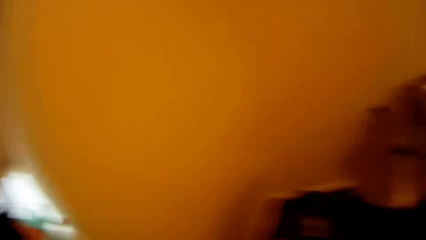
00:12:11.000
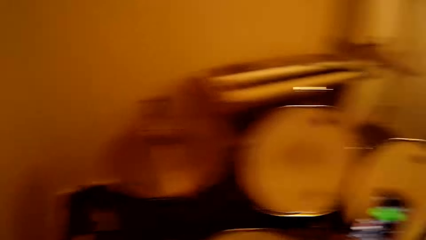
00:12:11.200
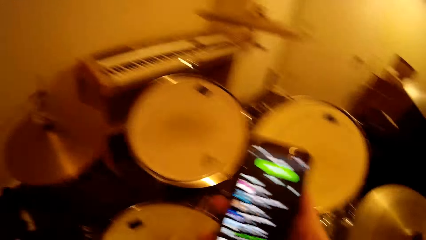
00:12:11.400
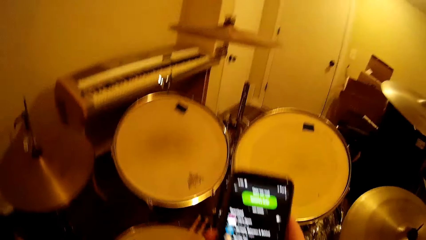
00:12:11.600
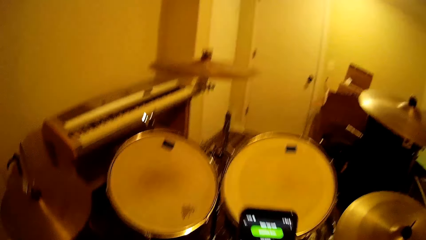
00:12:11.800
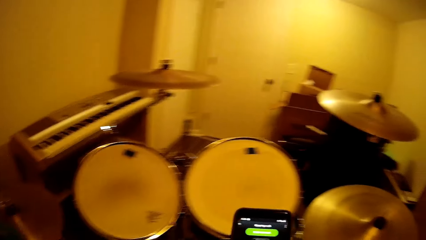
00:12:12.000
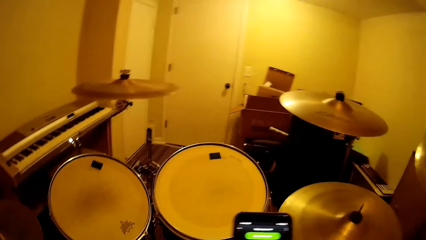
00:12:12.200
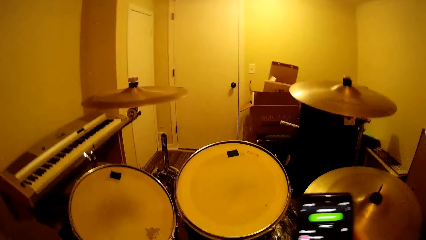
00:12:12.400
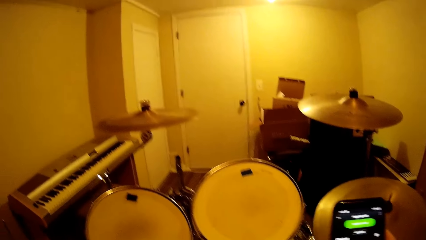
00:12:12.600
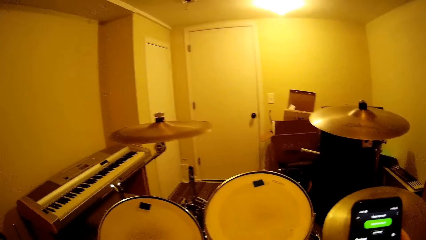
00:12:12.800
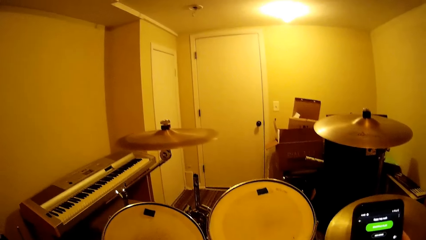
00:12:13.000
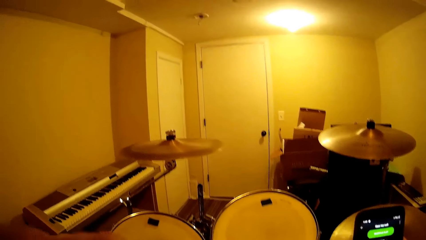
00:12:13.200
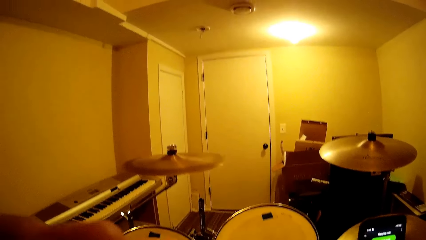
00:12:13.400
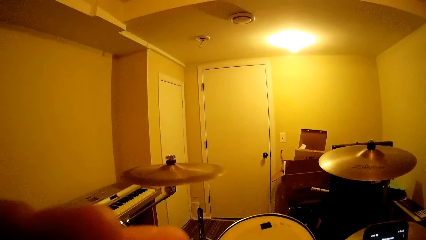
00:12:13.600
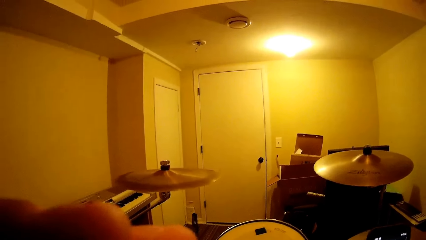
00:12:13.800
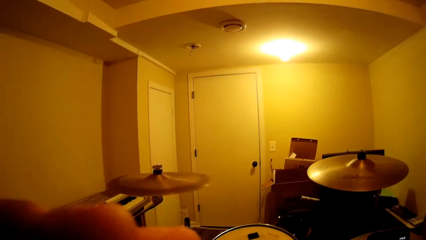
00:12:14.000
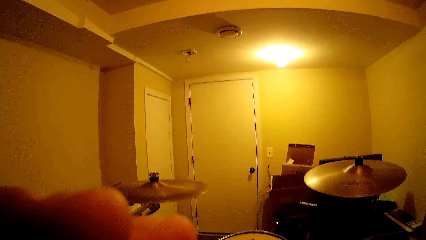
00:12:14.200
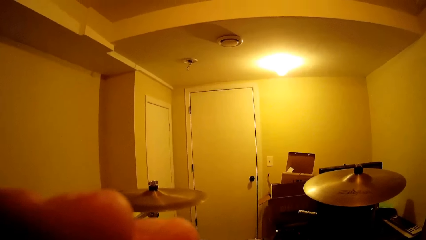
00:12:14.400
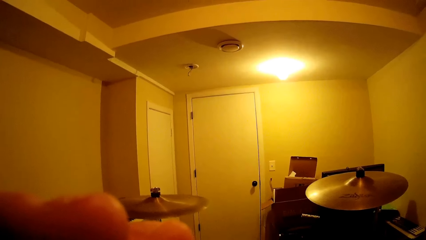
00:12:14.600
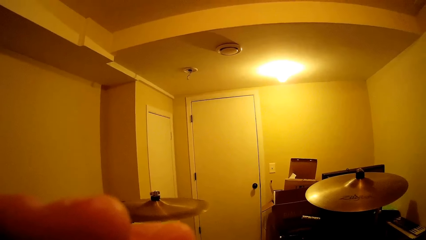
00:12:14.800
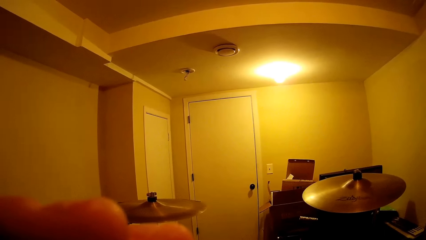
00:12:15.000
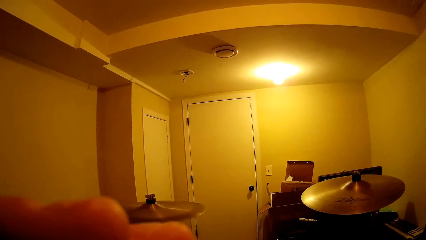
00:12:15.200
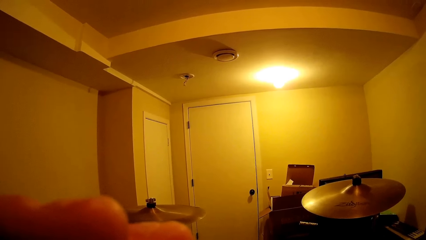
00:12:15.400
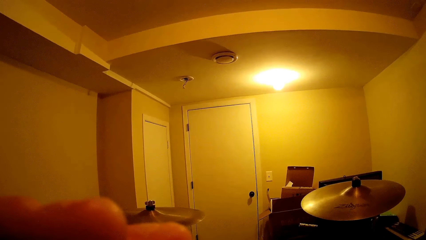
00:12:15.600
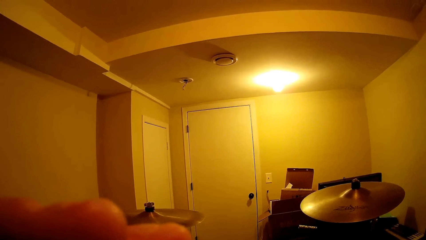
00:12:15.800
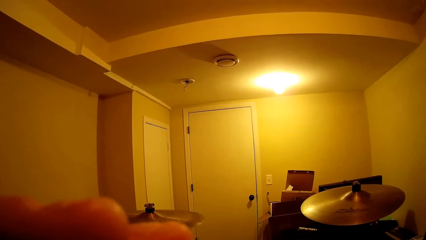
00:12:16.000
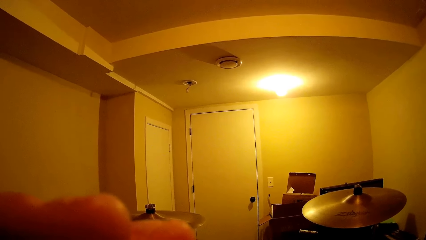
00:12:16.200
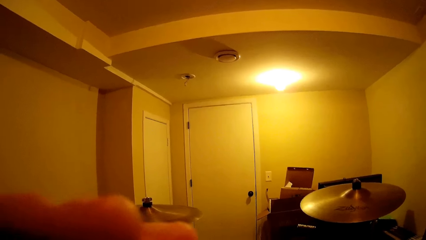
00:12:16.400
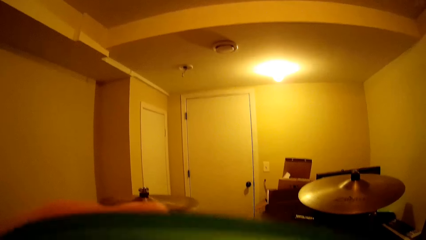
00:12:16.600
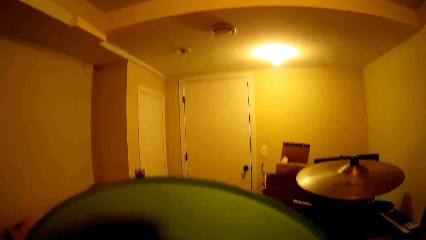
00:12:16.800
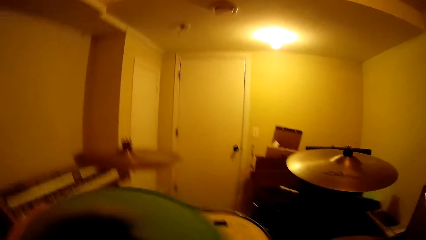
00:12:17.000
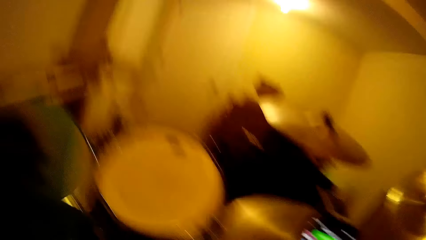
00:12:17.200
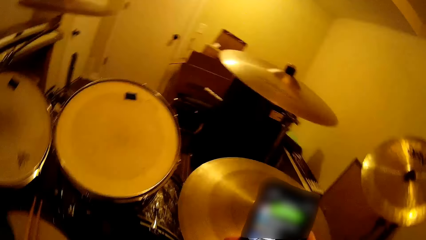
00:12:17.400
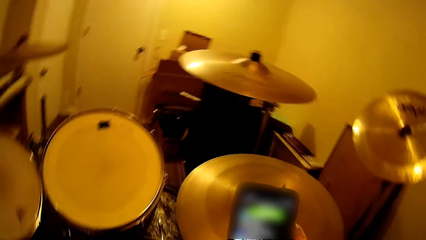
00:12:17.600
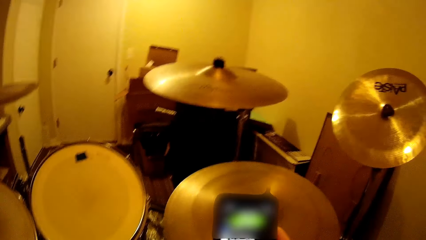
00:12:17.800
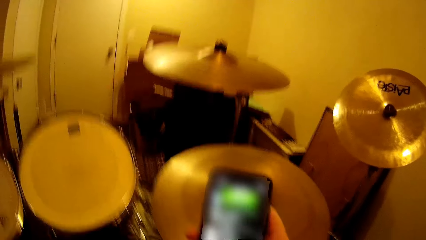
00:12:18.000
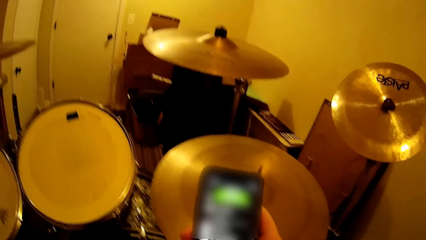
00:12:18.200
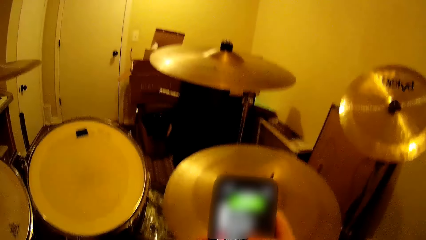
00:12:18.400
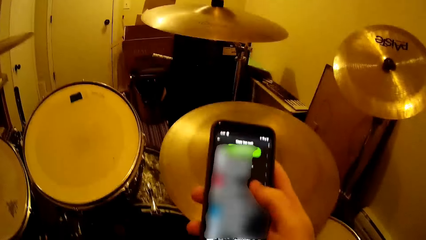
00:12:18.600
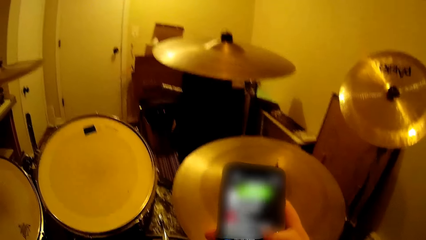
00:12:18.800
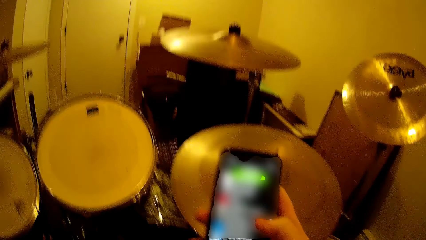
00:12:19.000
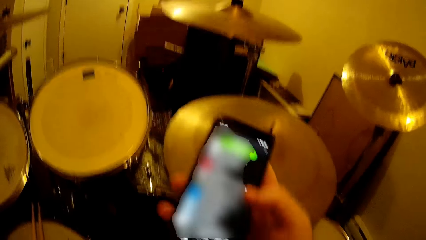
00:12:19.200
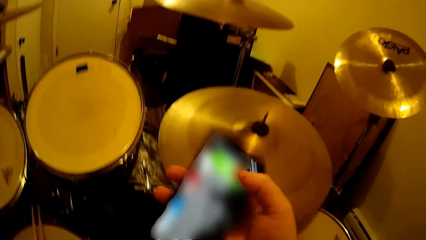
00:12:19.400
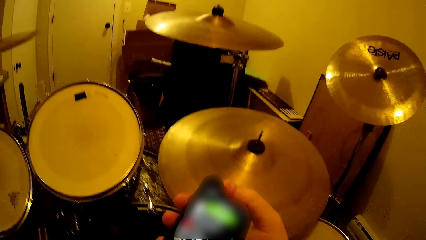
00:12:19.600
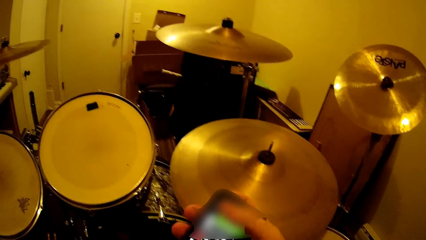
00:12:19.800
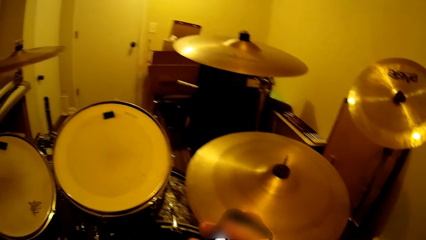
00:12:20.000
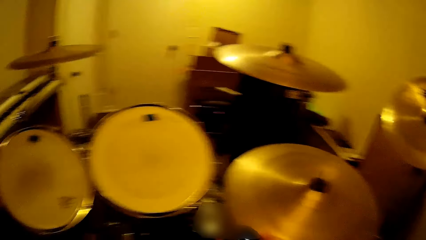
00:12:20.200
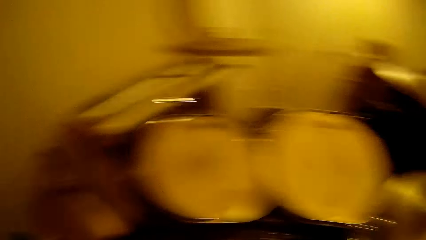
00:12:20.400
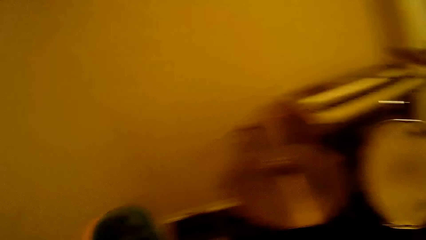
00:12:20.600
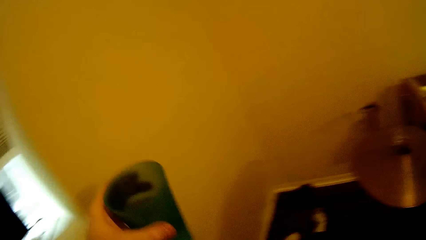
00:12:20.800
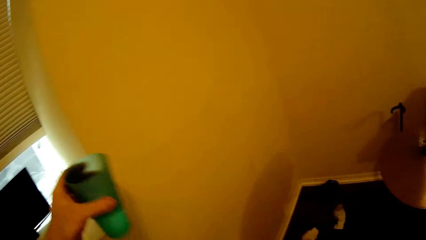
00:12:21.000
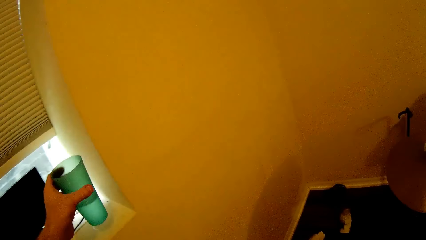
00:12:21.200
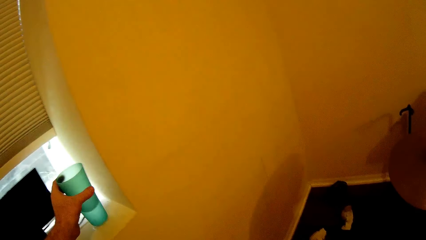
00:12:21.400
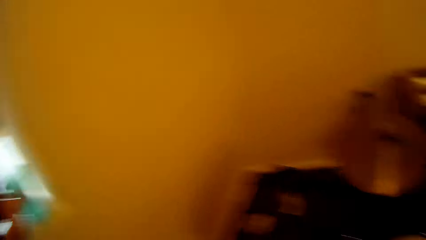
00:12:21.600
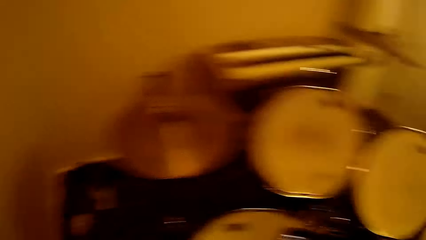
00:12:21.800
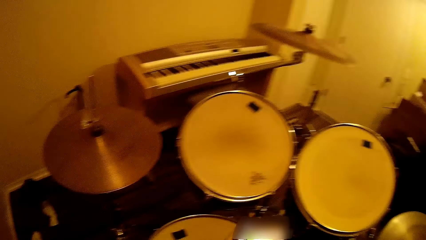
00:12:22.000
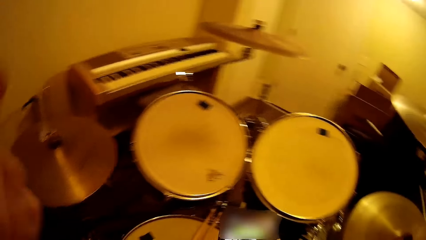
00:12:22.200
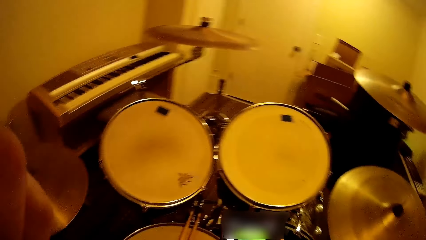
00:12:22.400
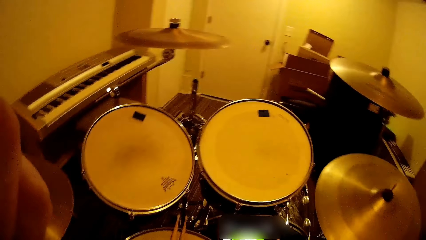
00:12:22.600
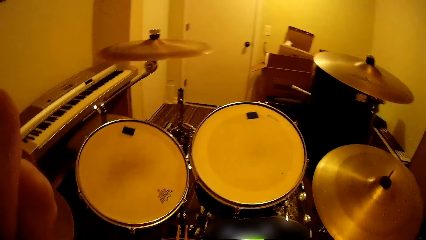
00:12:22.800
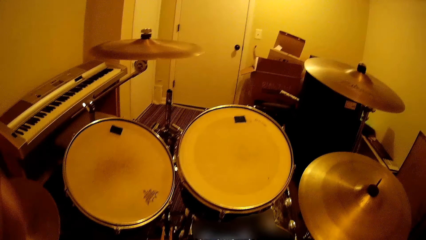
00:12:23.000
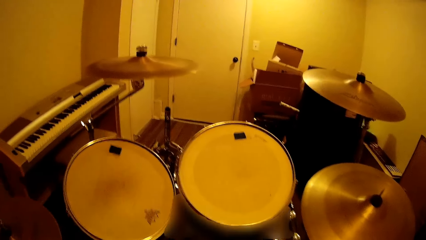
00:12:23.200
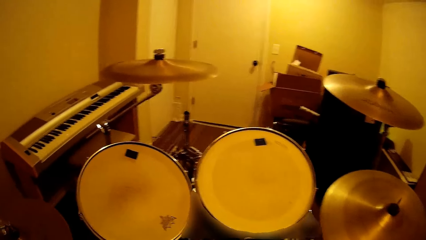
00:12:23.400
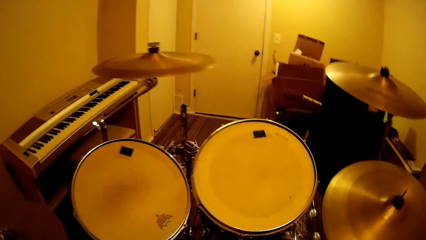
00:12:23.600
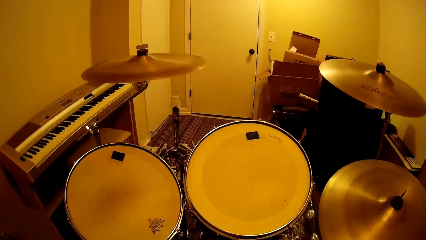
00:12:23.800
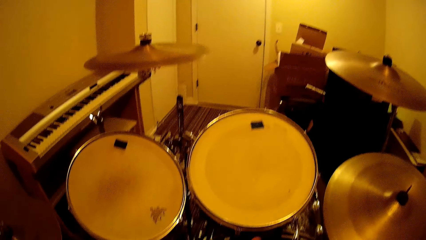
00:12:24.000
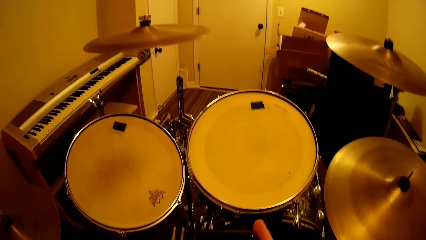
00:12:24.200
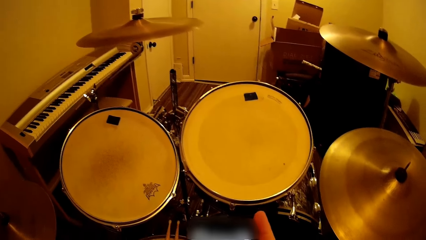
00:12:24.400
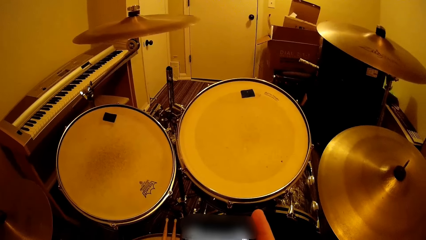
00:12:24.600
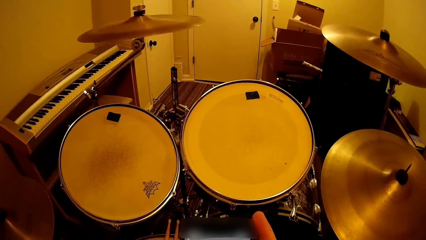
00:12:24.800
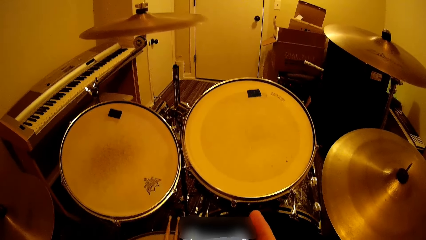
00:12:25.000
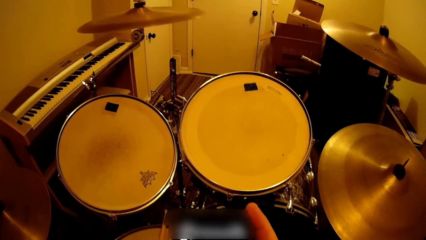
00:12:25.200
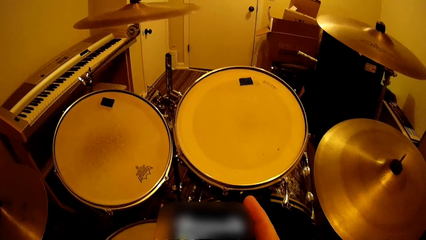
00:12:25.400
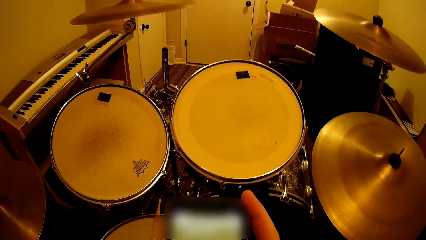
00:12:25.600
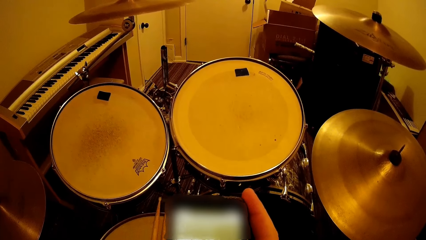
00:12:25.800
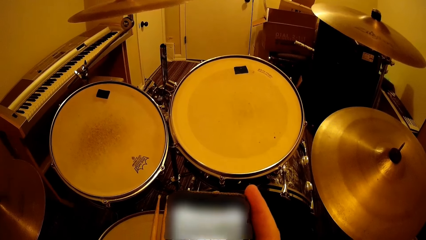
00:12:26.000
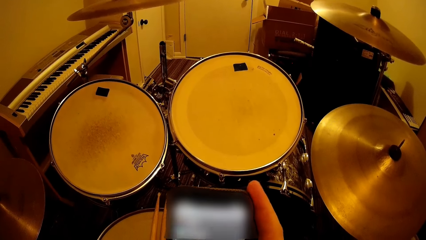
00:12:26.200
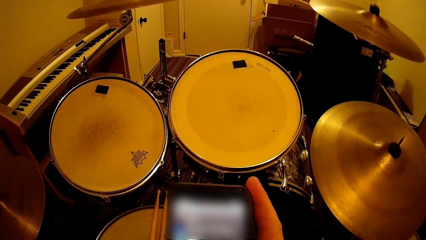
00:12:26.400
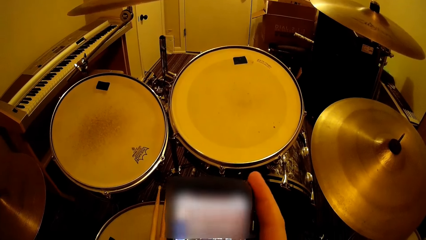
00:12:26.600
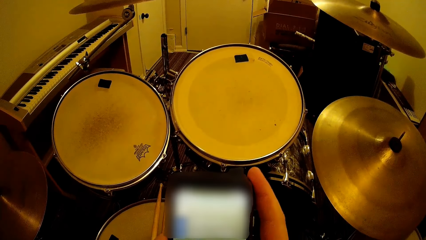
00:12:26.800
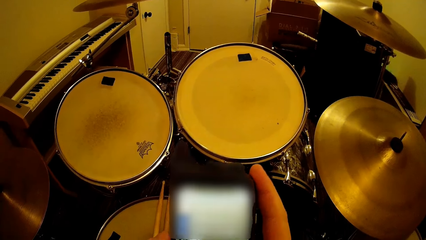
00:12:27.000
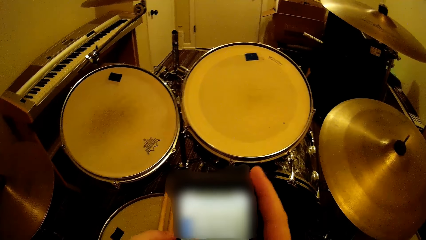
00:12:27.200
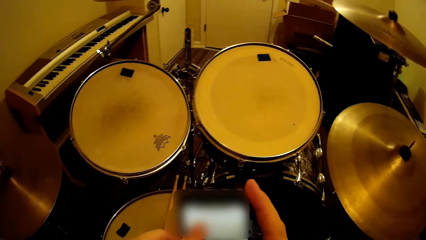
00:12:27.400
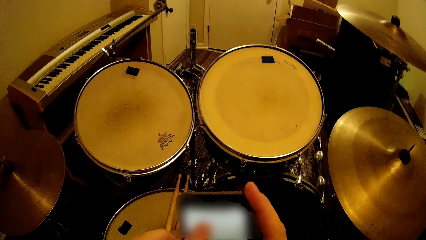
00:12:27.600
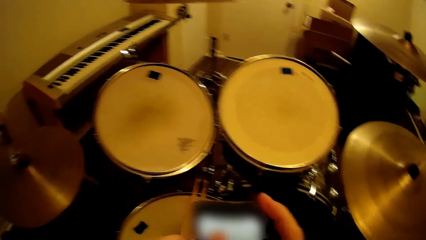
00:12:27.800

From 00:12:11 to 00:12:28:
The camera wearer picks up the tumbler of water, operates the phone, and drinks from the tumbler. They operate the phone. They put the tumbler on the window. They use the phone.
